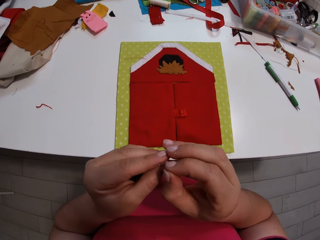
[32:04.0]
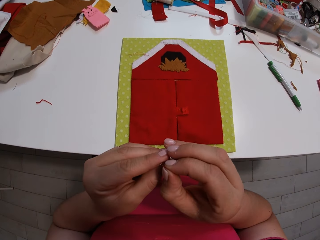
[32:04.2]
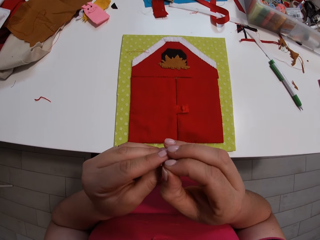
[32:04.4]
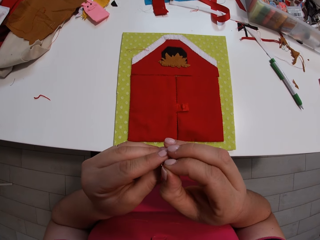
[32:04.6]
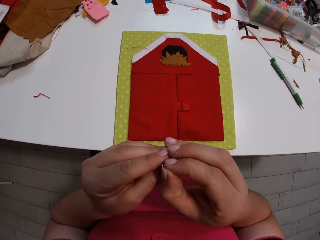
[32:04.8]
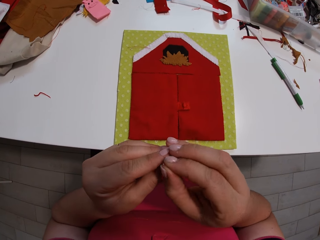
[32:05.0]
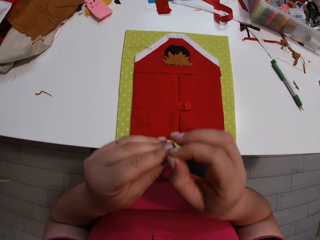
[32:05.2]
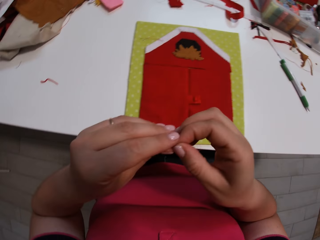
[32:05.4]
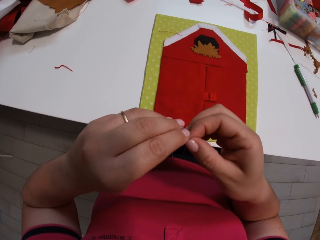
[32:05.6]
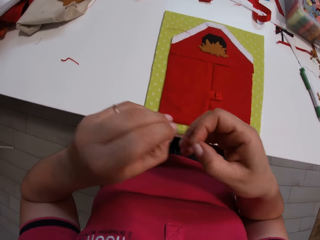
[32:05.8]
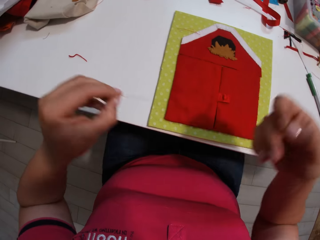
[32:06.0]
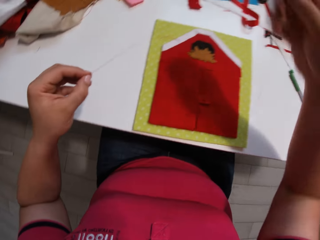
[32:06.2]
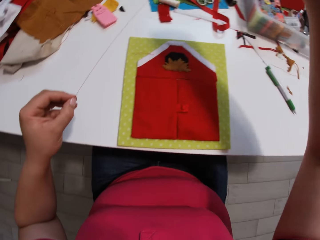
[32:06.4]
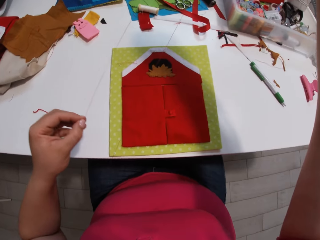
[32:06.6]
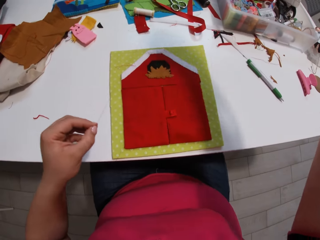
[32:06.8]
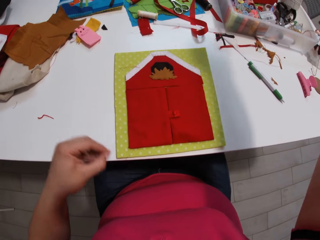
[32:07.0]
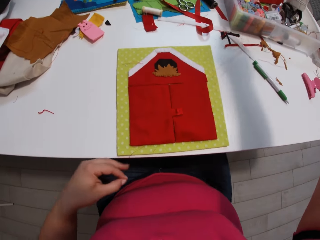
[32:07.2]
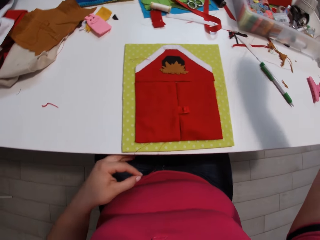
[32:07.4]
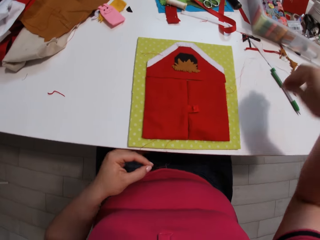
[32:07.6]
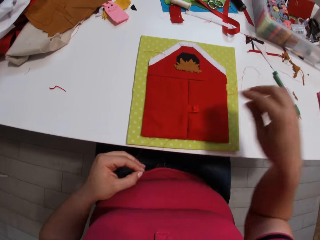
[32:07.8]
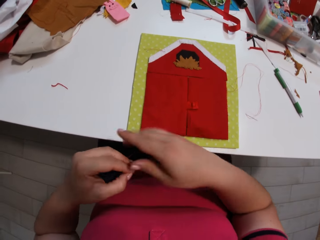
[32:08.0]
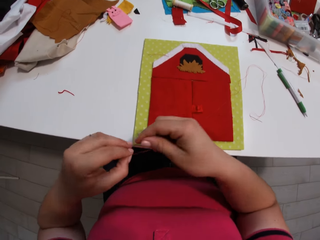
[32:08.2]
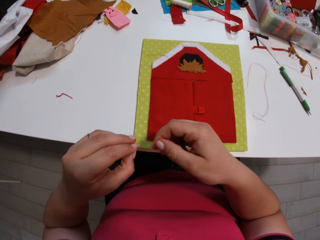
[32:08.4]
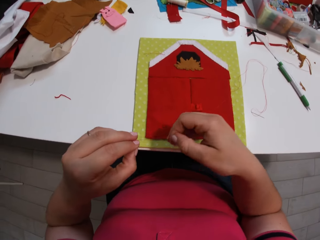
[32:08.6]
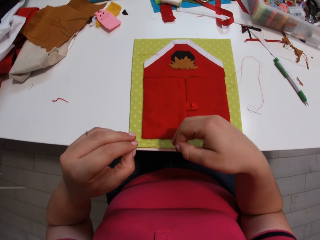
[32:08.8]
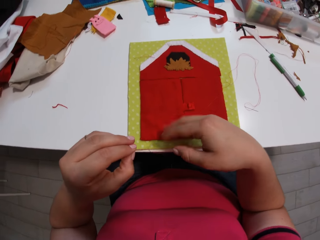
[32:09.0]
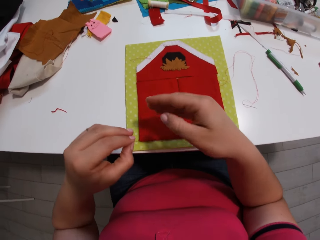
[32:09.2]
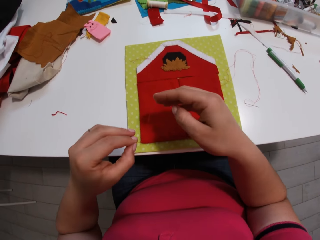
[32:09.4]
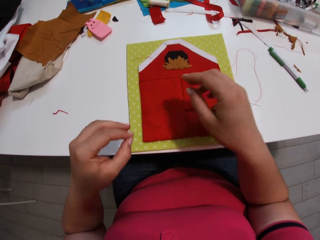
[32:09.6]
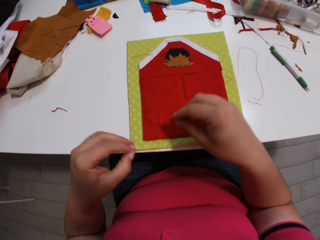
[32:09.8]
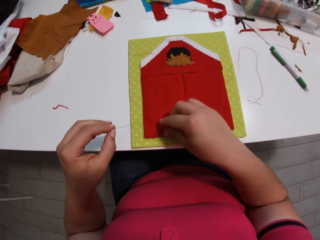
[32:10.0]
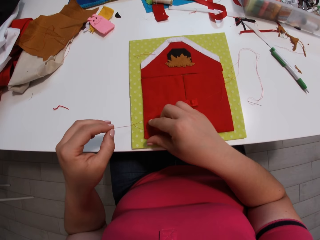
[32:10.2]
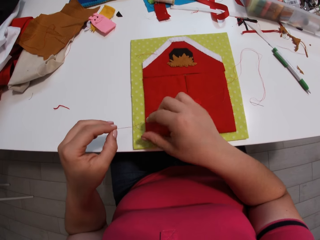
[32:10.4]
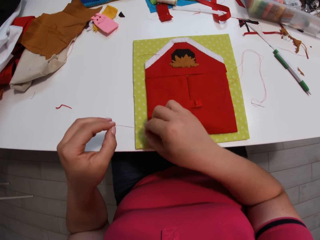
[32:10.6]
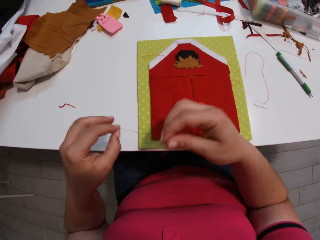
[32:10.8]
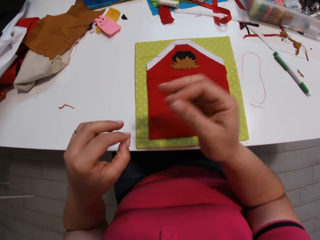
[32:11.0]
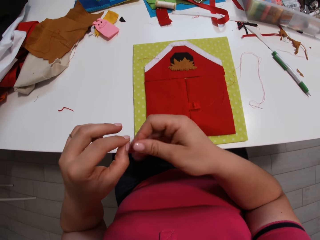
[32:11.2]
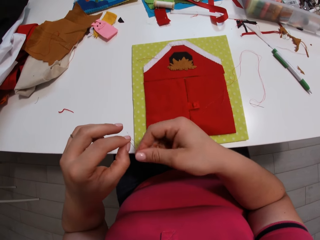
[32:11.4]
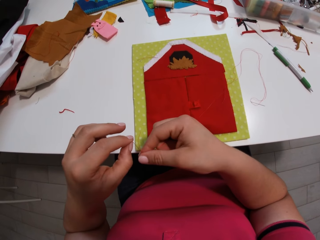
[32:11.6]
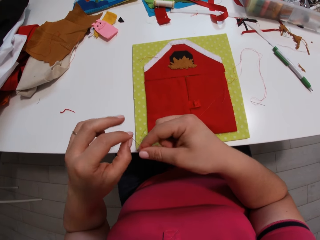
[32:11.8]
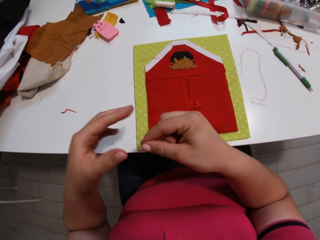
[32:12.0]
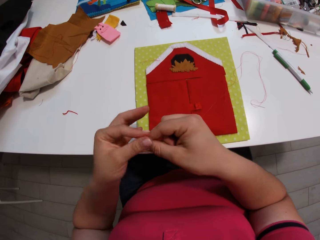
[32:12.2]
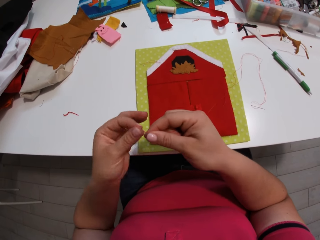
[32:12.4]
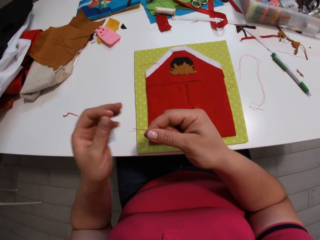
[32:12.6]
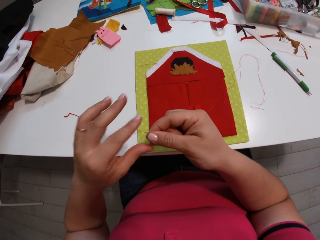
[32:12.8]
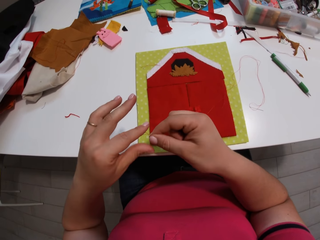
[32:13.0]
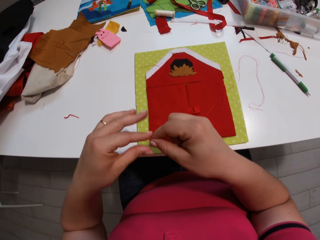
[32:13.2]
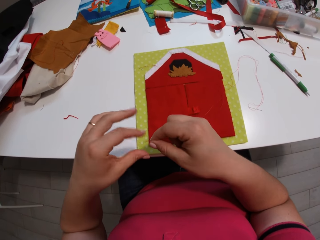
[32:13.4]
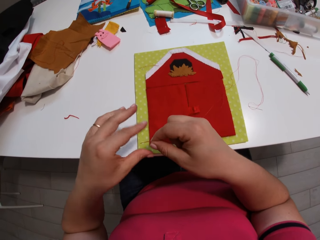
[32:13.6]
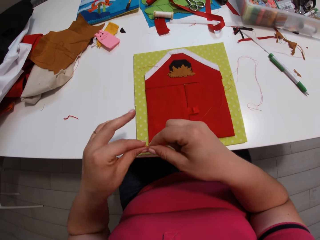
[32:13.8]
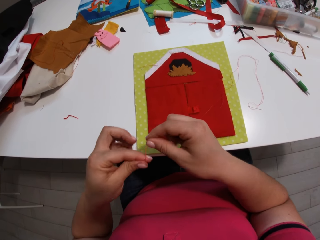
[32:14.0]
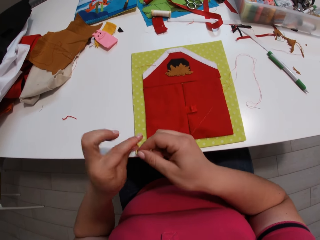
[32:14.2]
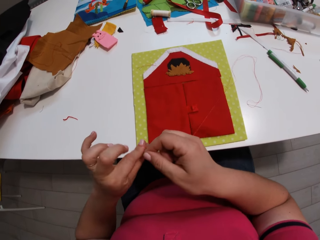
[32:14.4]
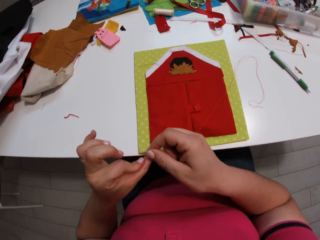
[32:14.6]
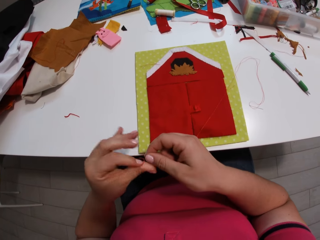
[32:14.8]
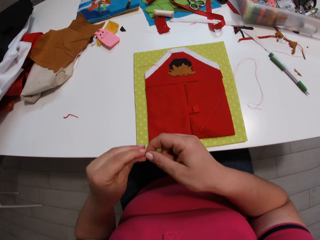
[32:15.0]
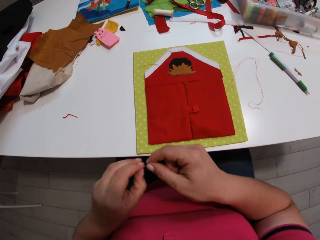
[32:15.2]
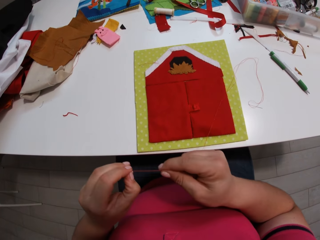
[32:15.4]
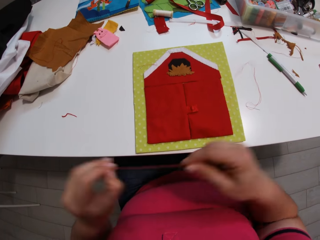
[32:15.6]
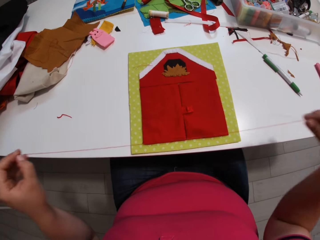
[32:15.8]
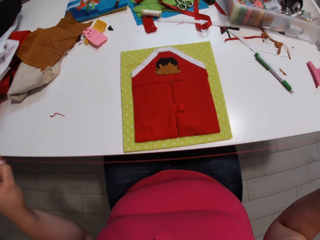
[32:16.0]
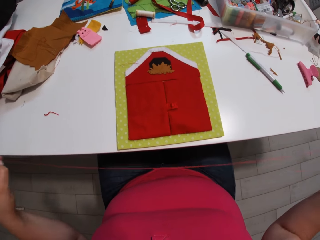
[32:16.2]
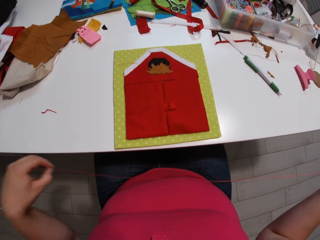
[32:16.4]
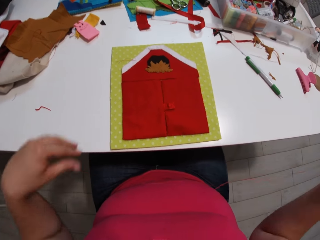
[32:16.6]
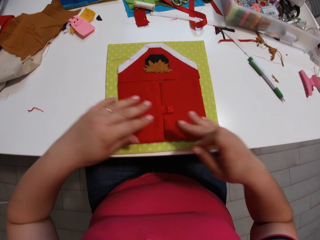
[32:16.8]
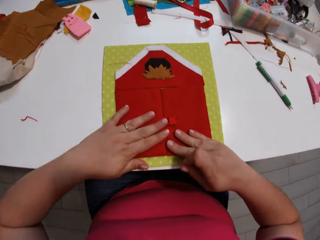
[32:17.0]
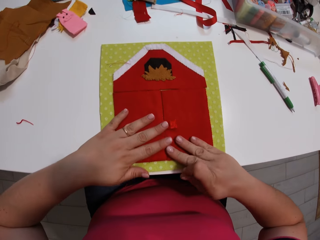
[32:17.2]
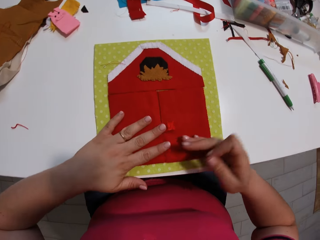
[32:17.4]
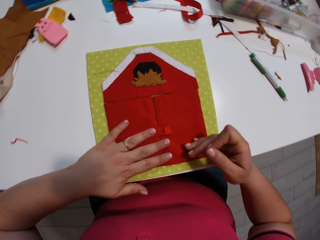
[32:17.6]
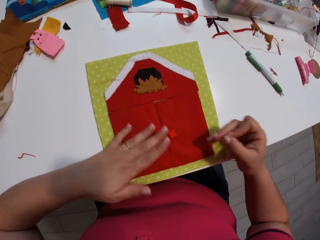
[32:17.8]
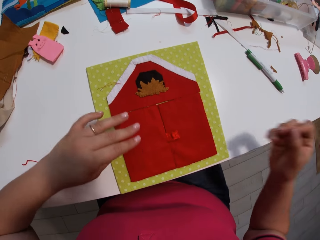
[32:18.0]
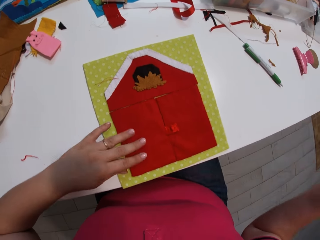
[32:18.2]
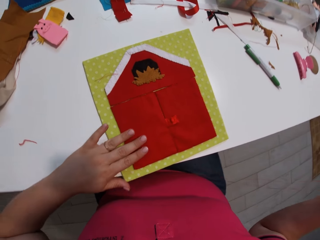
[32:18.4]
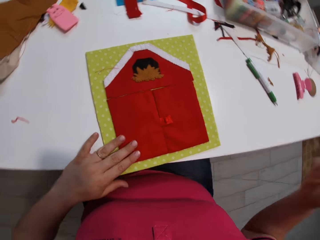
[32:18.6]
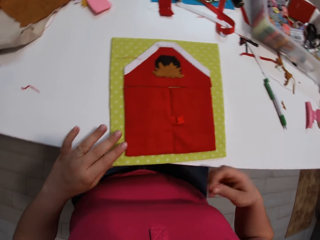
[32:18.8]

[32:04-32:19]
The camera wearer places the thread on the needle. They pull the thread on the needle. They place the needle on the table. They tie the thread. They align the thread. They tie the thread. They align the thread. They hold the garment. They drag the cloth on the table.

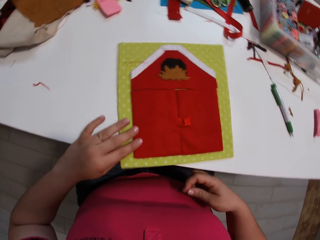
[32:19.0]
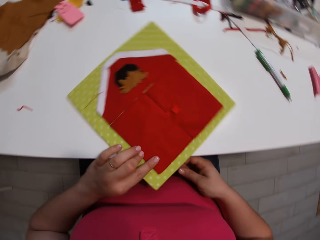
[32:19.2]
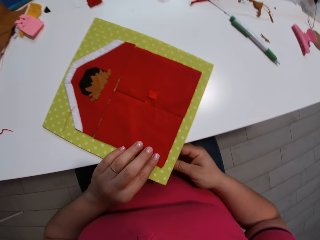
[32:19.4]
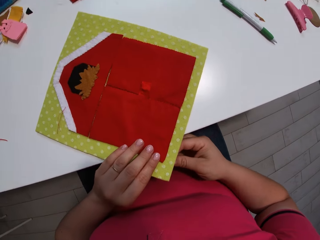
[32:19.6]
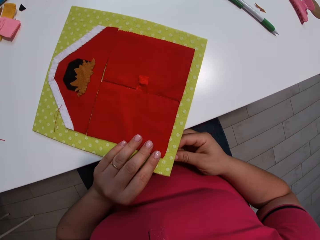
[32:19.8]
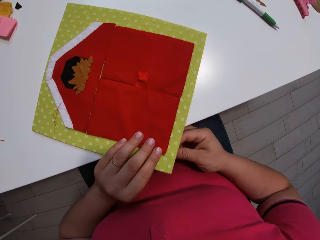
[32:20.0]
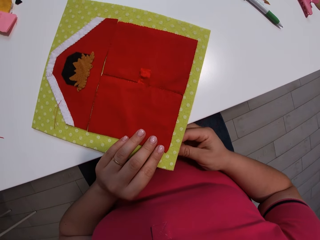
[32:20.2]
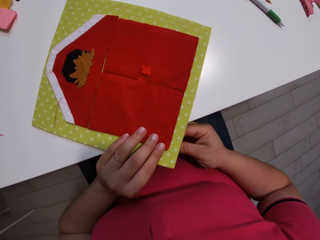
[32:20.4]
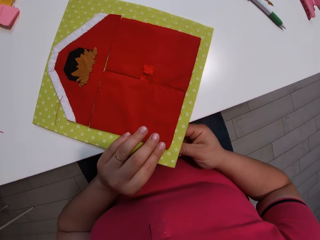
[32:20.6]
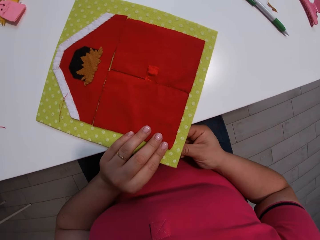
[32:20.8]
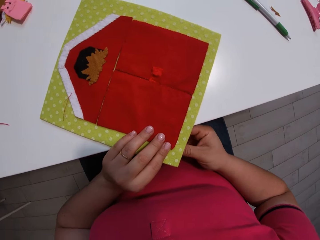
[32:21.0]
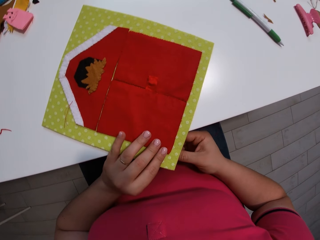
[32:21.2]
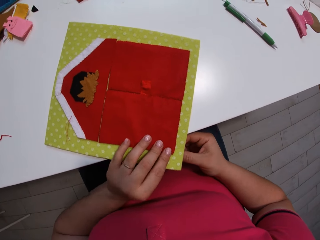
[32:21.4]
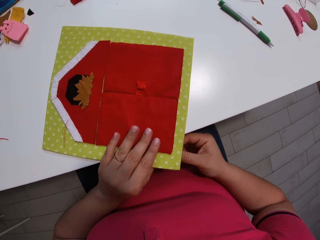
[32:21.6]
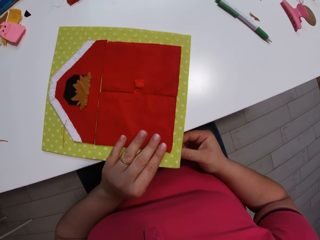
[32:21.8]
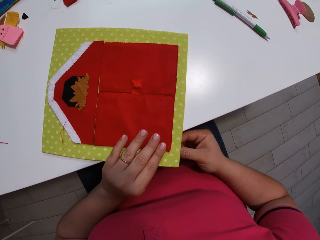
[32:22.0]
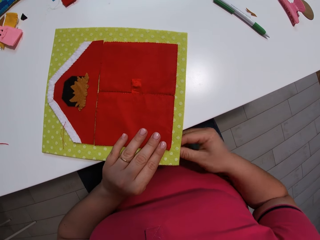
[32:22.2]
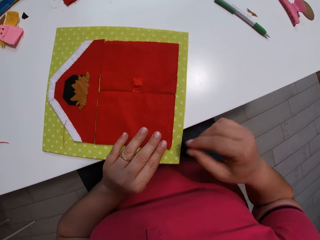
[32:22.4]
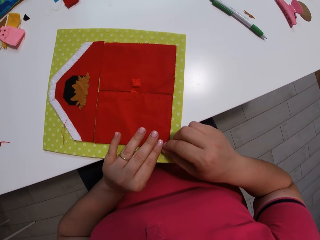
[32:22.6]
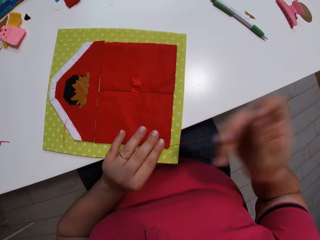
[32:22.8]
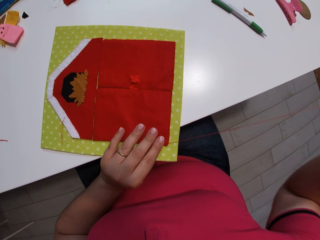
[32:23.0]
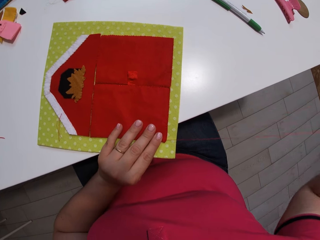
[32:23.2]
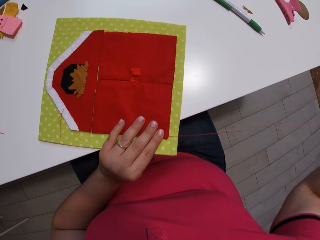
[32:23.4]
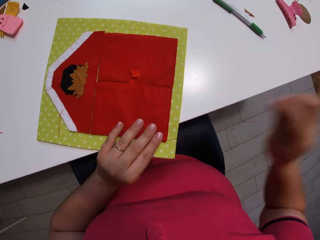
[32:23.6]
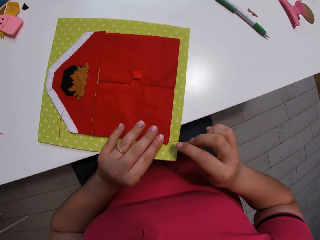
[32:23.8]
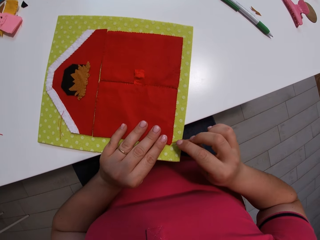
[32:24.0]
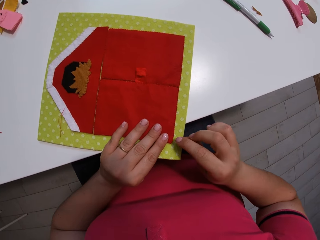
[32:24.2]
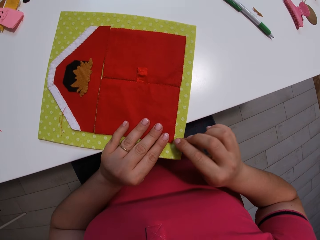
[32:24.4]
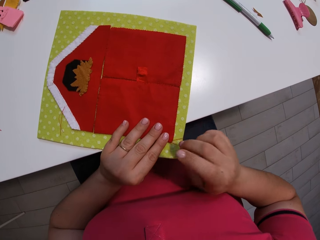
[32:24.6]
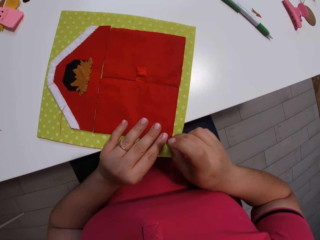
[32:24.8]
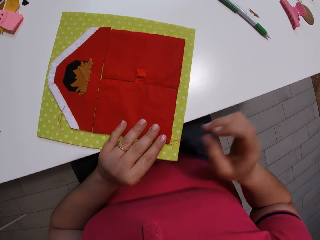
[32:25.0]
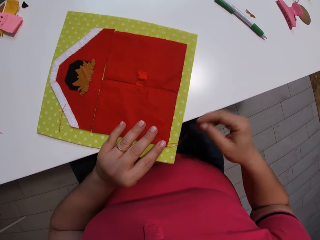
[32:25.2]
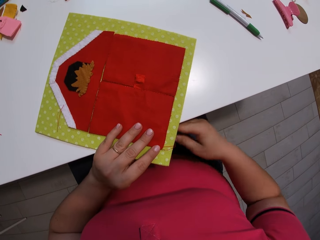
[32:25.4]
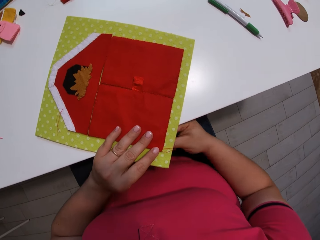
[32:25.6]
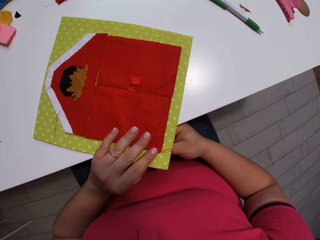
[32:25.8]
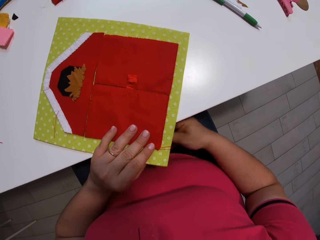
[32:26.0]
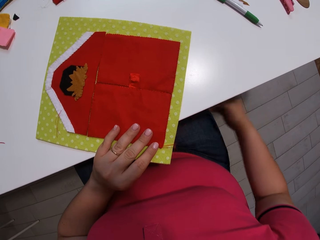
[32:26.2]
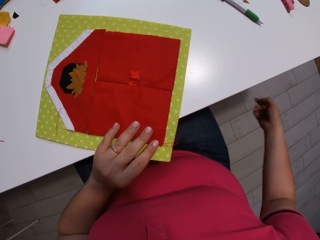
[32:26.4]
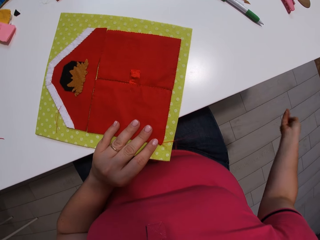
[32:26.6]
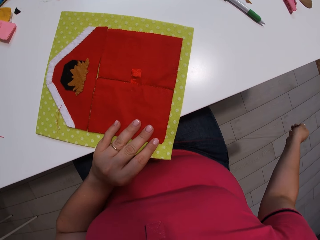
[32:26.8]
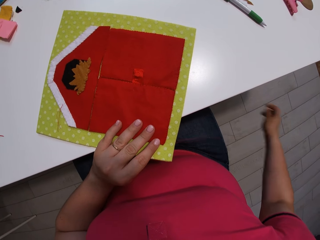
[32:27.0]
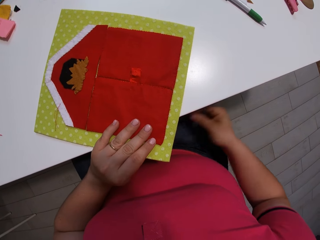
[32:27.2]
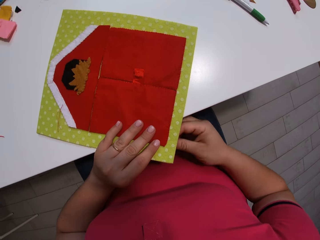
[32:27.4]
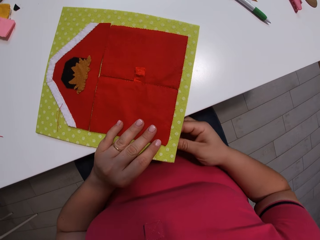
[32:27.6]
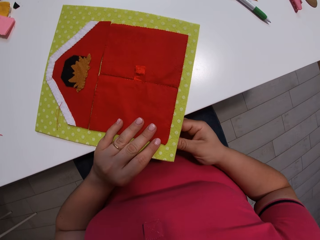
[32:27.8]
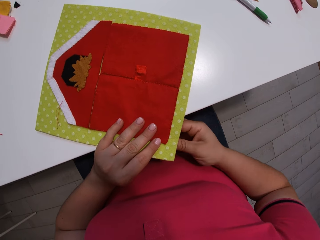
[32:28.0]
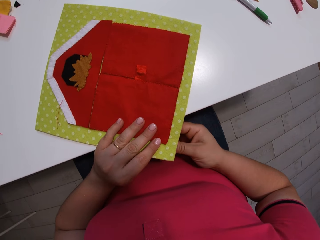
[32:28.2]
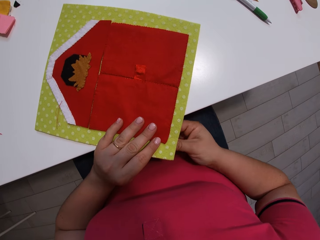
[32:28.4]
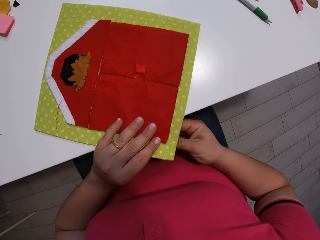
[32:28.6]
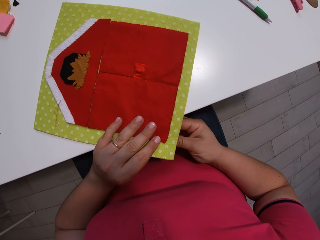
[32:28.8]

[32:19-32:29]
The camera wearer stitches the cloth.
